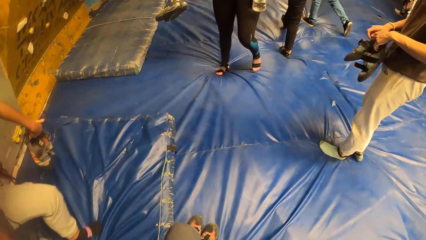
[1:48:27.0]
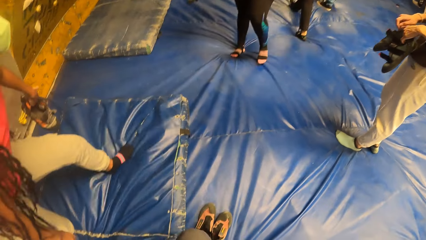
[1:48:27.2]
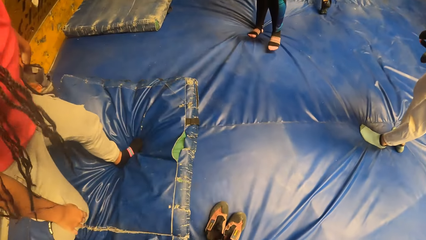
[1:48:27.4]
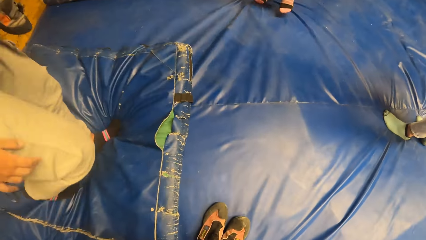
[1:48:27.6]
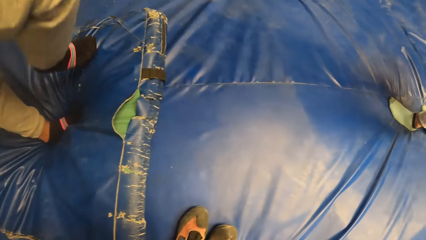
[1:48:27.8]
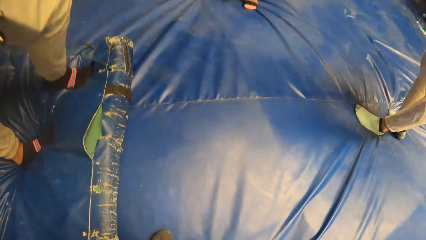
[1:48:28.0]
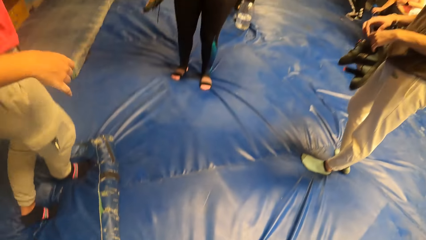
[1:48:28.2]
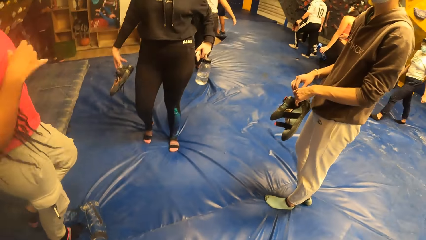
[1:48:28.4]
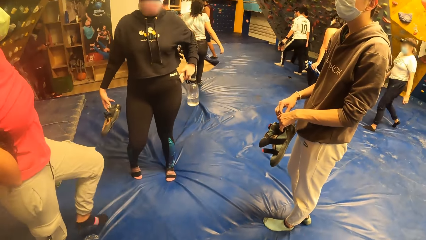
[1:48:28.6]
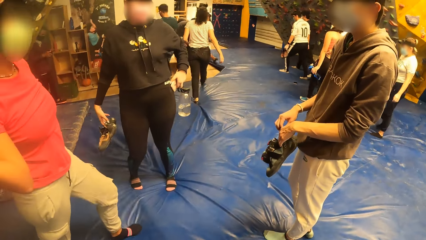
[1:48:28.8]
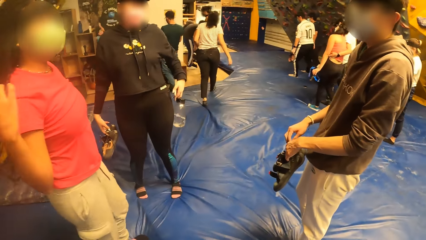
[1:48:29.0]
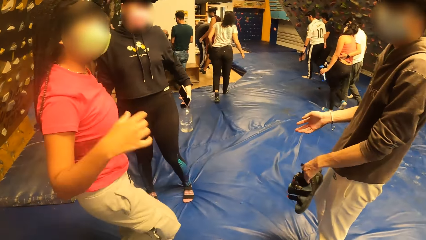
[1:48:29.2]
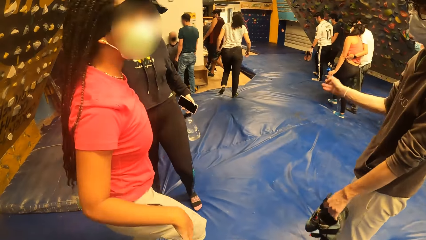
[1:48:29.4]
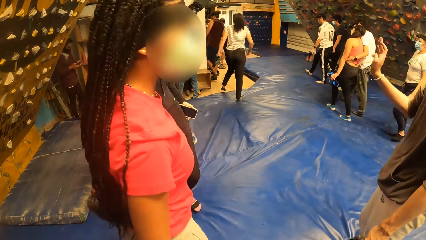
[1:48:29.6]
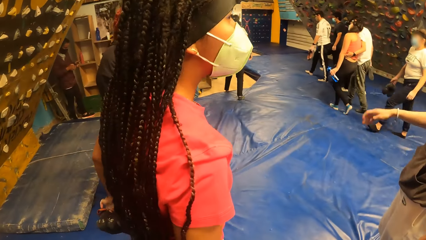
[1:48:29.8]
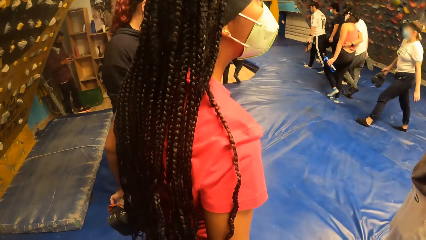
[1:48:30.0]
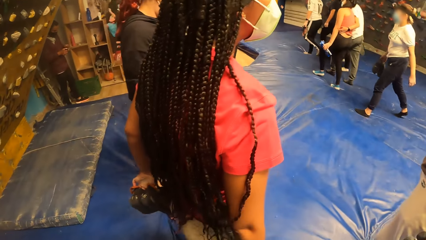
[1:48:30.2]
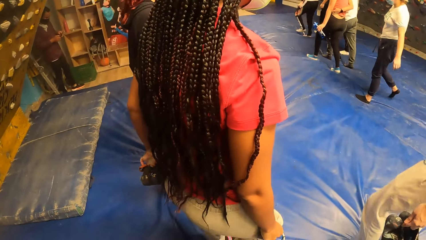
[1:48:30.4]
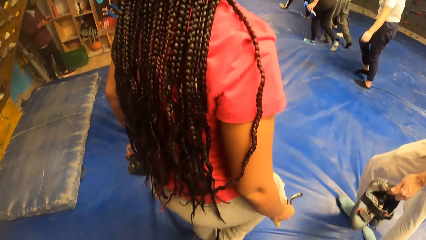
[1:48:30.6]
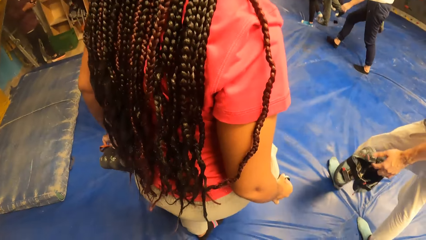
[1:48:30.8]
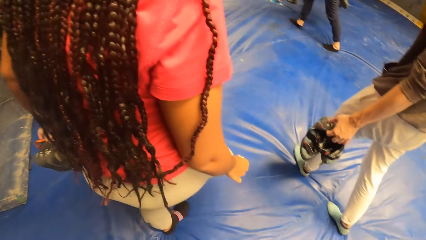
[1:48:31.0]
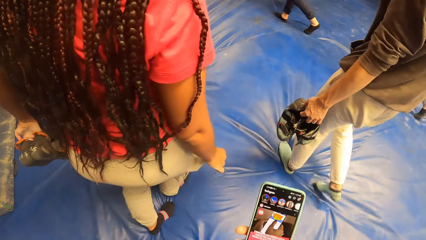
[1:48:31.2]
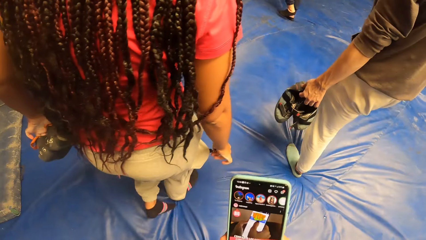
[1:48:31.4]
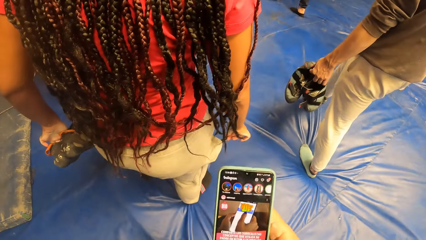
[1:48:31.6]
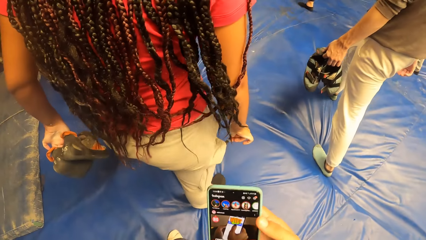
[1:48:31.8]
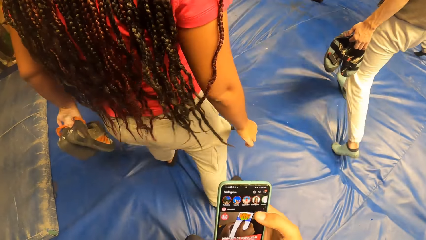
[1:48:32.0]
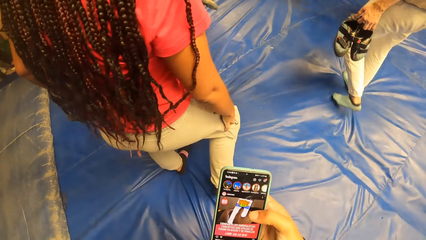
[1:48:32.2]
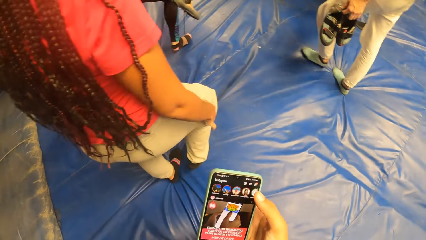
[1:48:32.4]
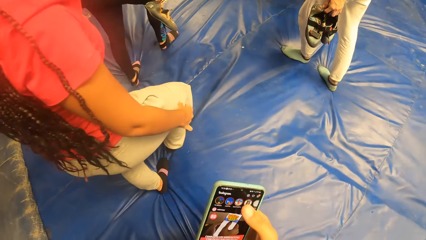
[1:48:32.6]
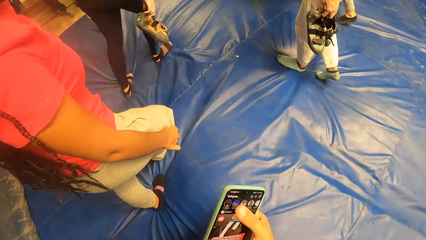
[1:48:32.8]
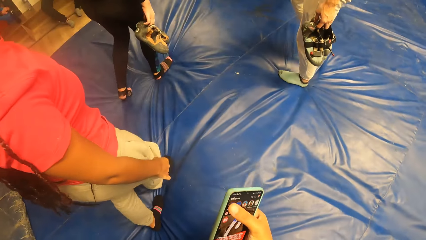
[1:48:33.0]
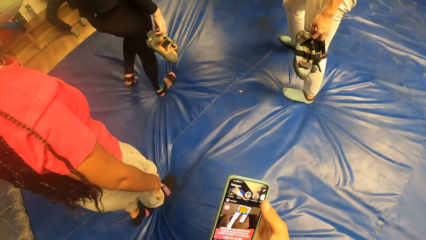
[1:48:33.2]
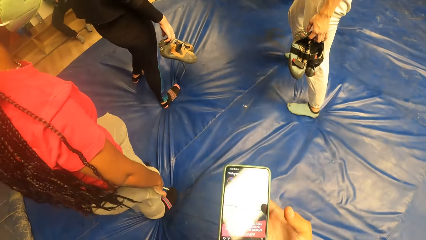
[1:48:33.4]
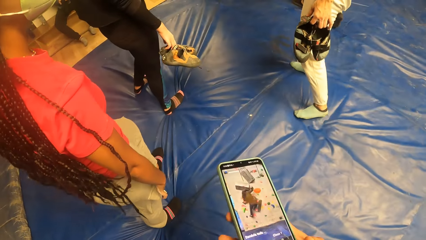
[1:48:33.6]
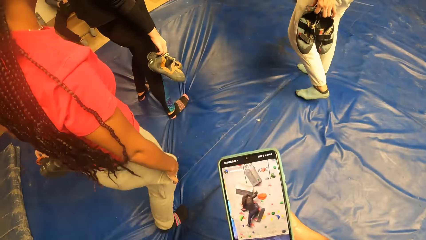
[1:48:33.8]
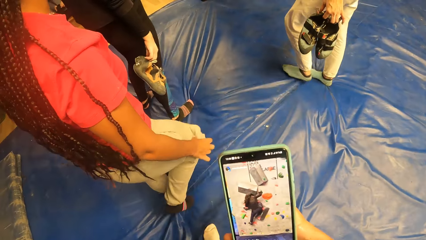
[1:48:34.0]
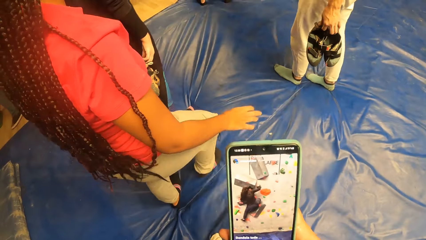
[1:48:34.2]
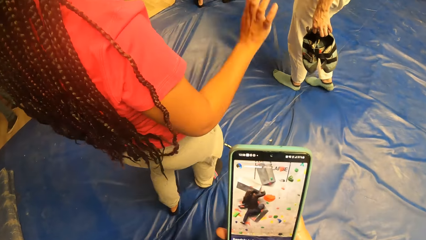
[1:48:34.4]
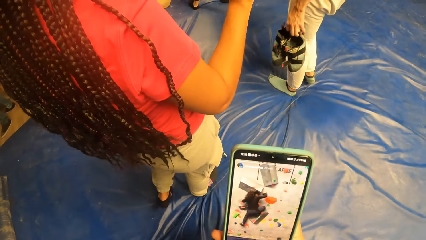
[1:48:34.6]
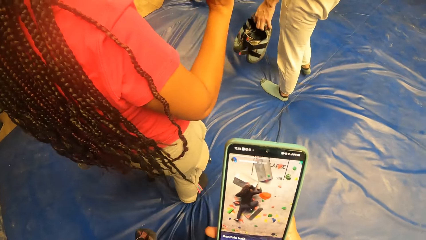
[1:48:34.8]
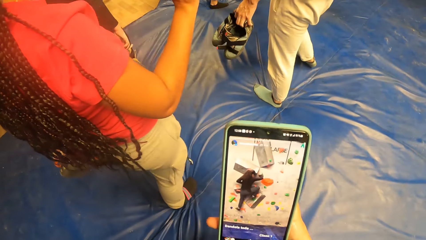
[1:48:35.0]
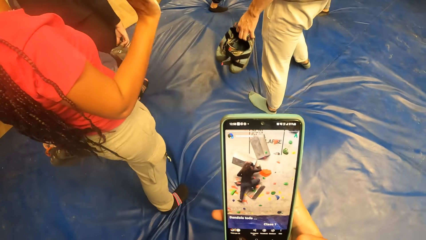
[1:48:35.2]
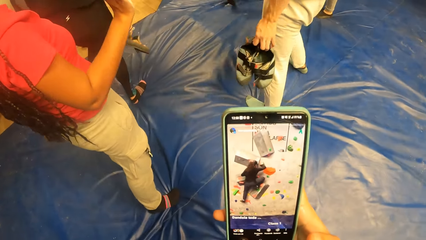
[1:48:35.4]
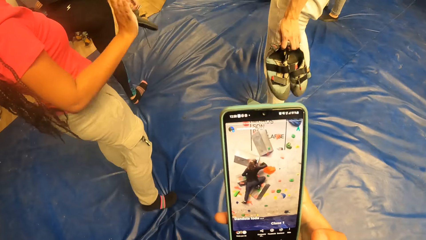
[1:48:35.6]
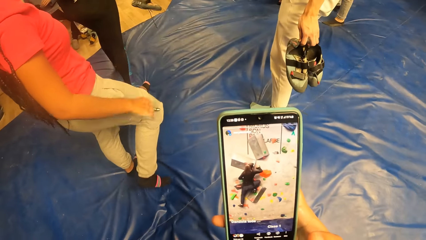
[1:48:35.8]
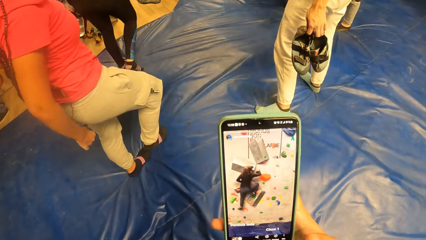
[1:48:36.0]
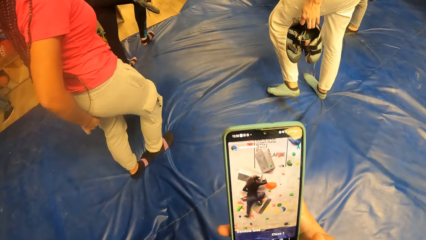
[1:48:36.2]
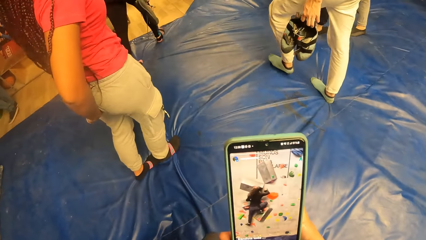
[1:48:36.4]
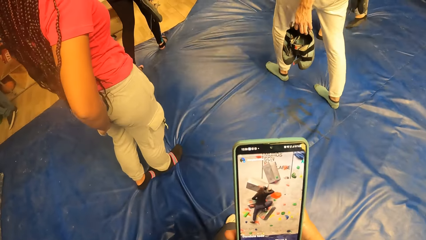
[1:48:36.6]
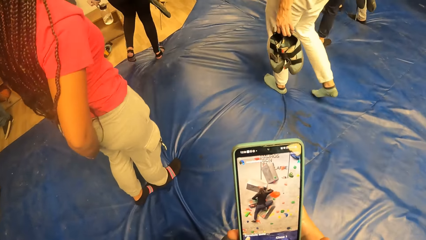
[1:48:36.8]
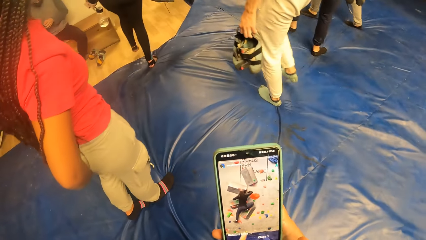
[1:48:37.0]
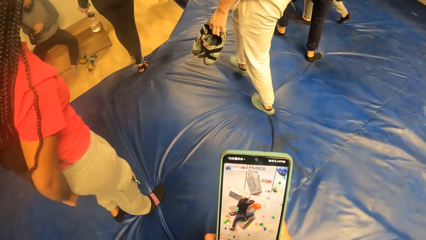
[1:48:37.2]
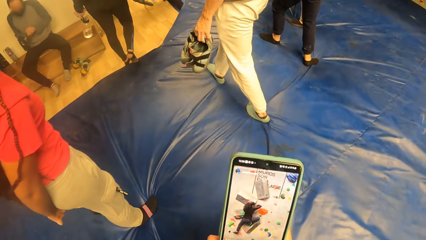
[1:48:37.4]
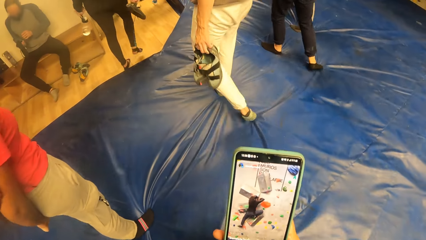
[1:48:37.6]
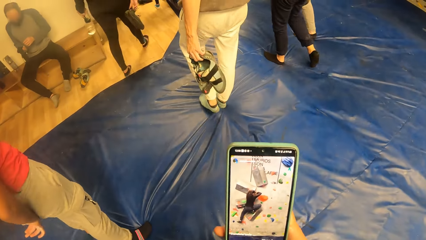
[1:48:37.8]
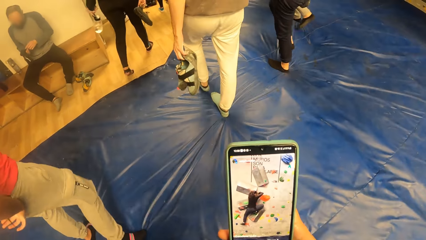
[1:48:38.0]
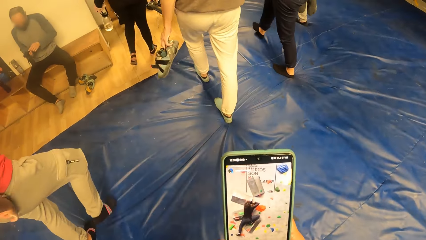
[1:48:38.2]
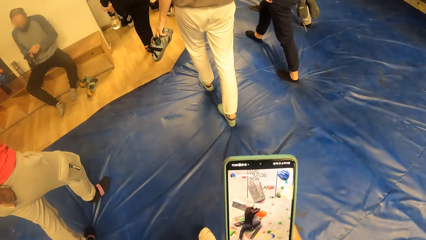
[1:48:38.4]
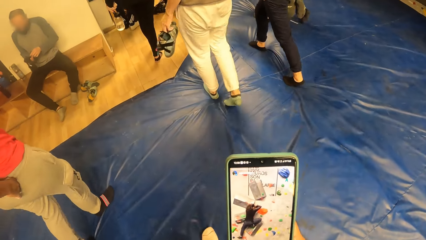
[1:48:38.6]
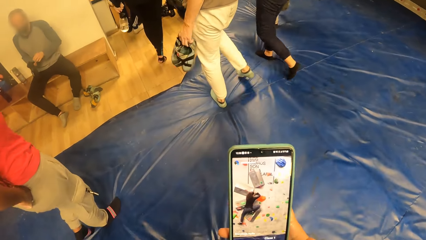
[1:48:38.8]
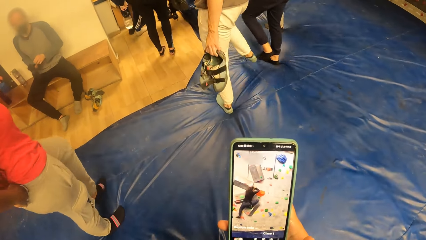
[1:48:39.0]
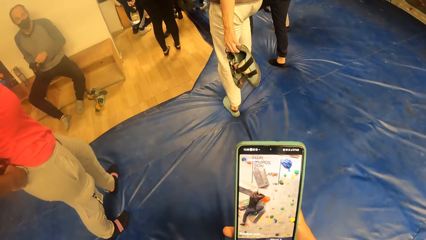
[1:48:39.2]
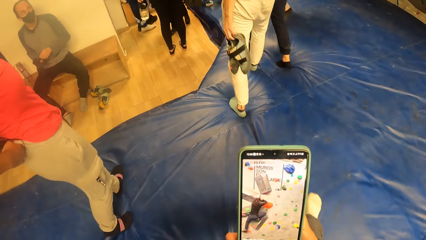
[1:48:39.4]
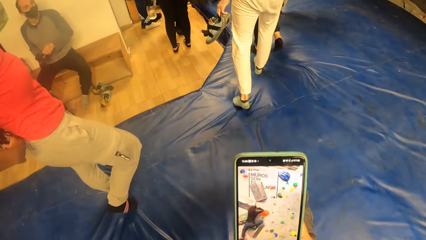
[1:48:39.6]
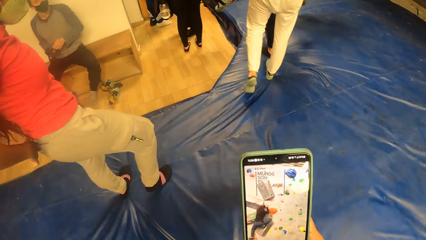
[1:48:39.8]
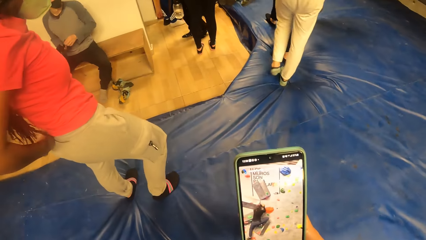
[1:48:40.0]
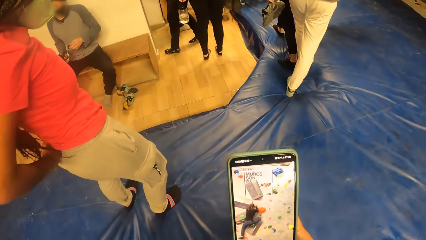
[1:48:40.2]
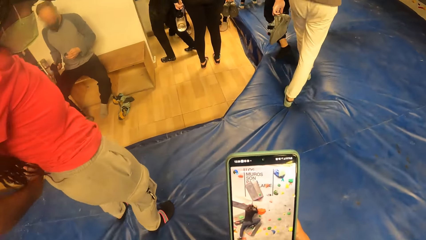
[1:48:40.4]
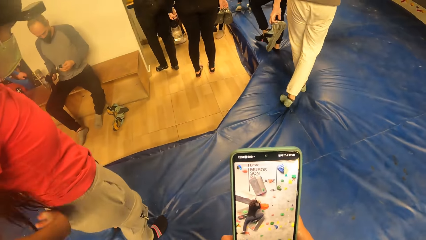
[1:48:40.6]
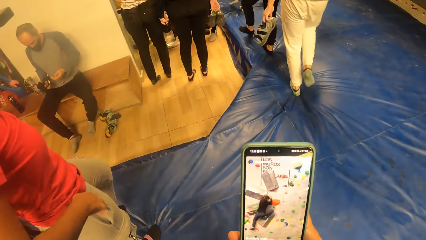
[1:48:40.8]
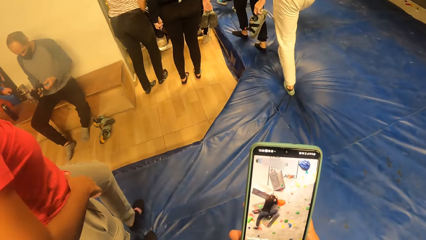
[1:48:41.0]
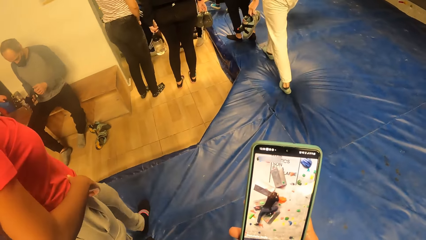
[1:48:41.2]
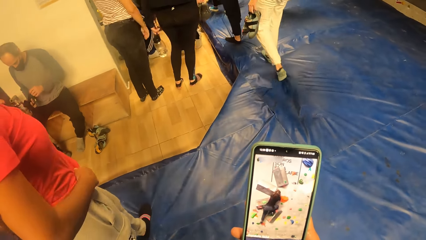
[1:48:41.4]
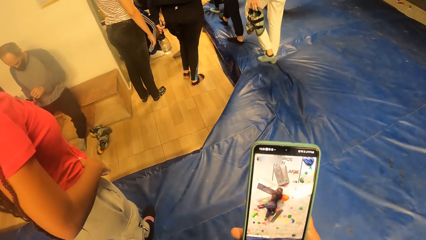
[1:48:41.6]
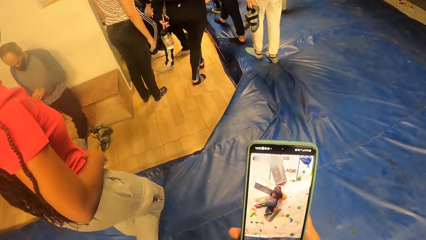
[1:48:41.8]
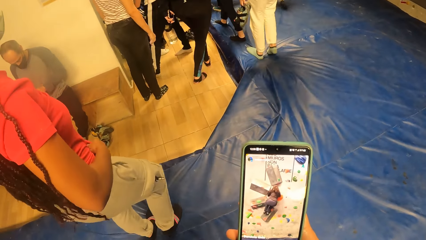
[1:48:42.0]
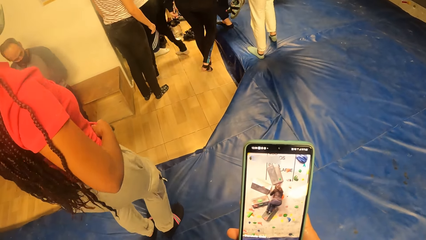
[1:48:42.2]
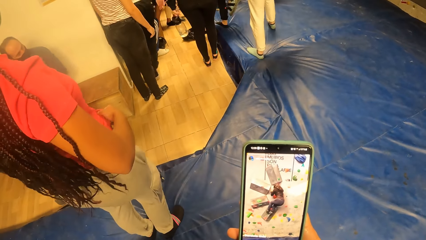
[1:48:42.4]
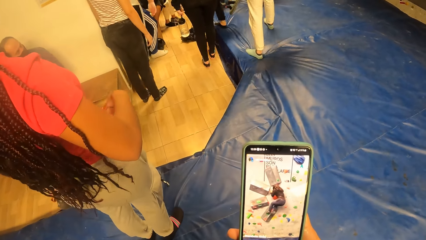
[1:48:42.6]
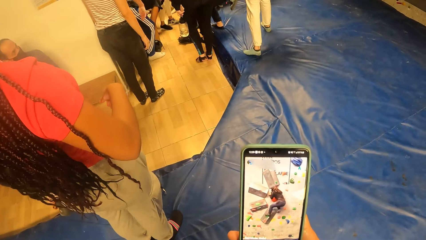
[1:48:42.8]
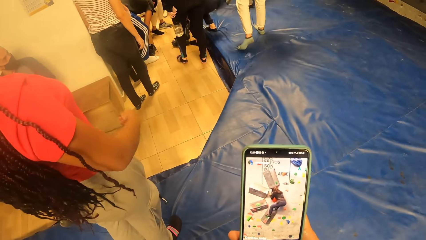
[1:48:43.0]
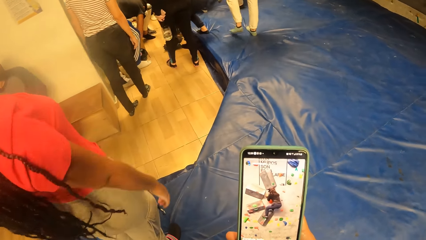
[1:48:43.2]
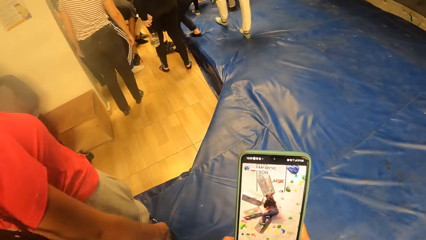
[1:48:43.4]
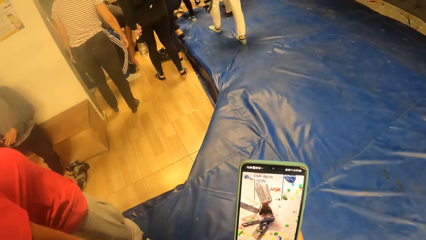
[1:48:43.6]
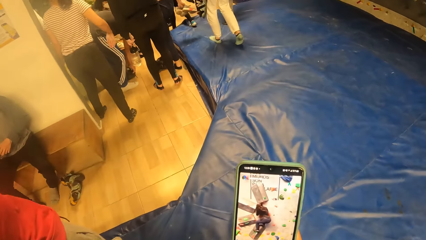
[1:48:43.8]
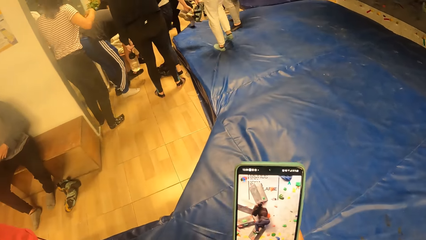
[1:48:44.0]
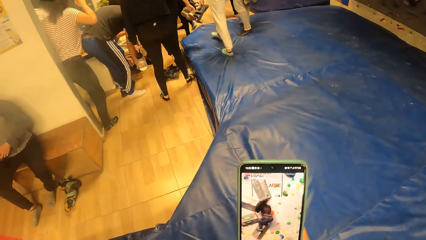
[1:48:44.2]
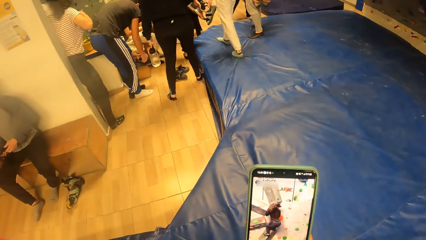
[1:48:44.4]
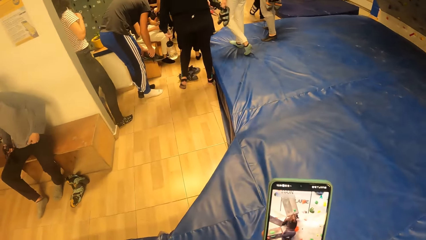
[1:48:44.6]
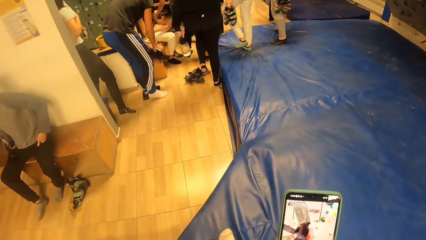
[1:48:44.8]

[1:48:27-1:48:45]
The woman stands on the crash pad and interacts with a man. The camera wearer operates the phone in her right hand. The woman straightens a trouser. The camera wearer watches a video on the phone.
